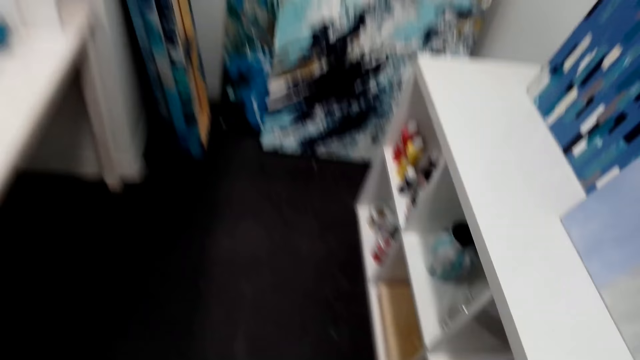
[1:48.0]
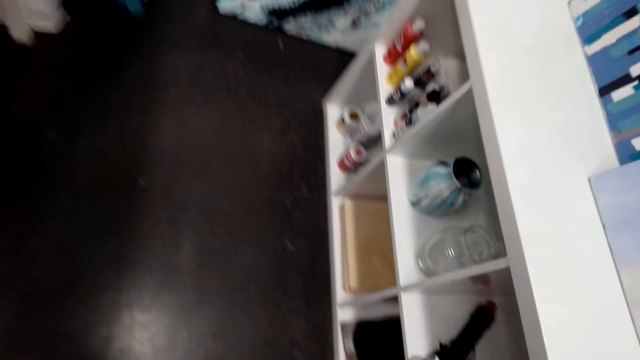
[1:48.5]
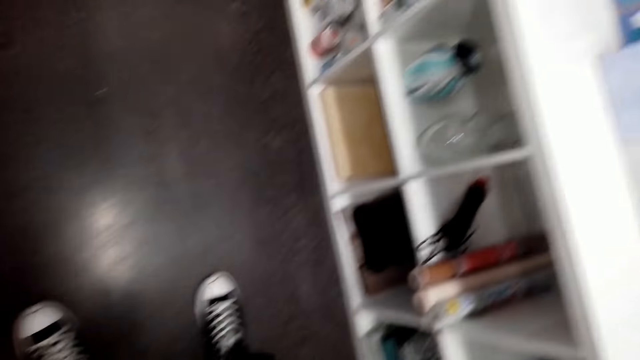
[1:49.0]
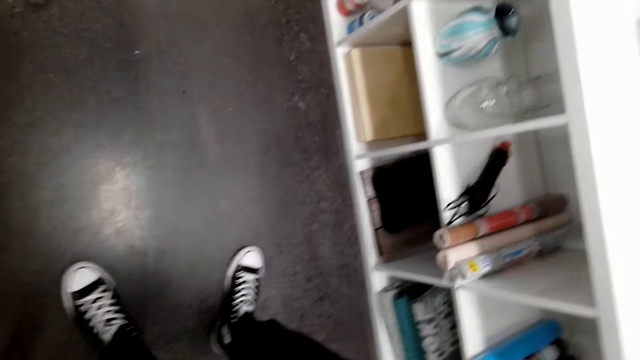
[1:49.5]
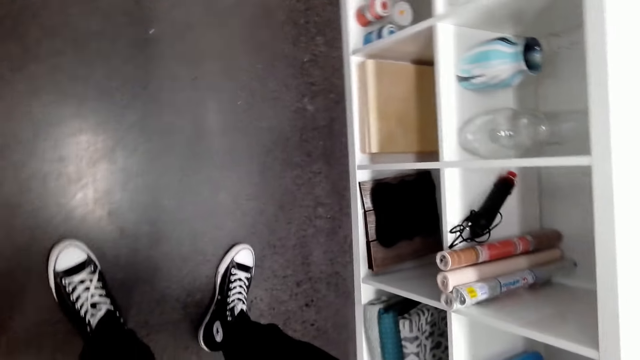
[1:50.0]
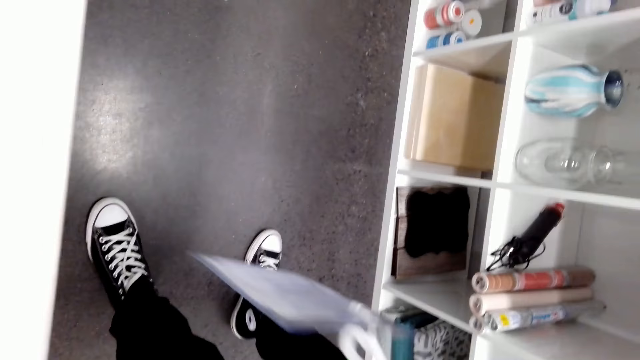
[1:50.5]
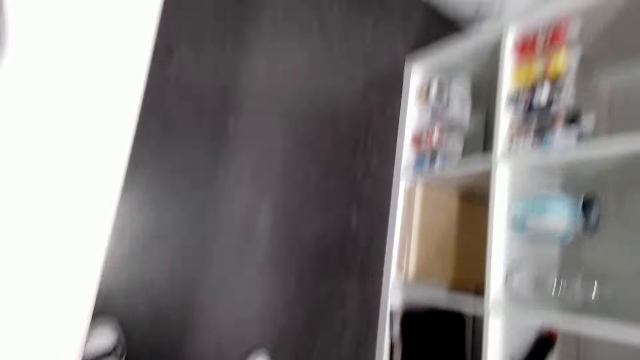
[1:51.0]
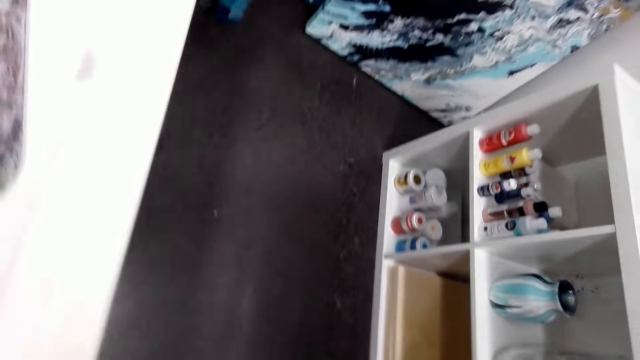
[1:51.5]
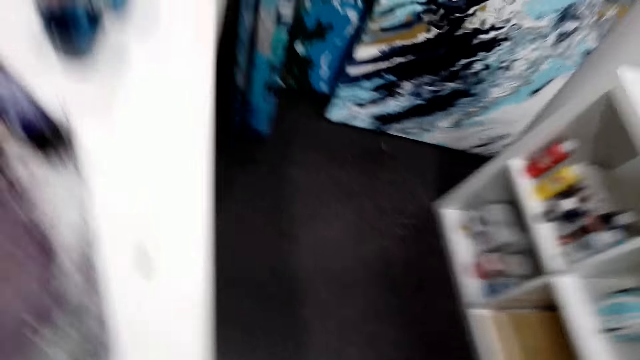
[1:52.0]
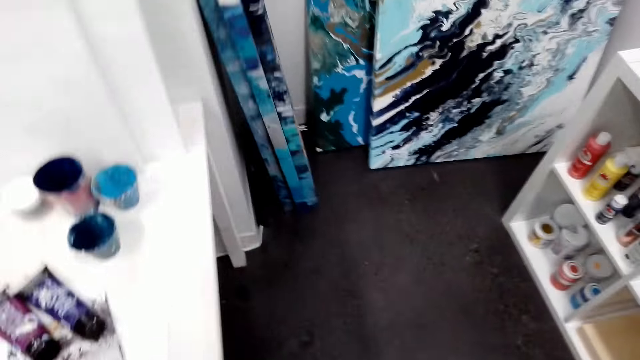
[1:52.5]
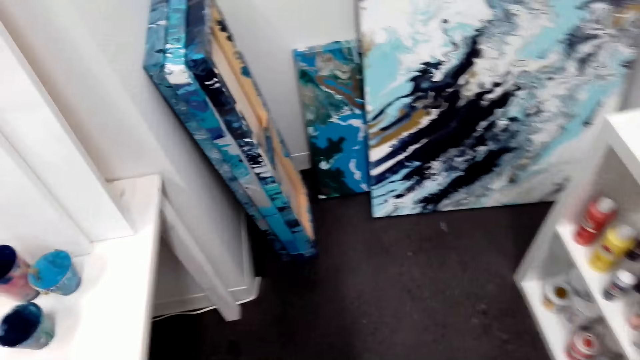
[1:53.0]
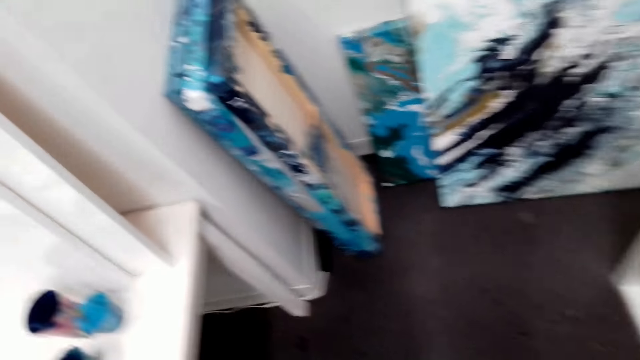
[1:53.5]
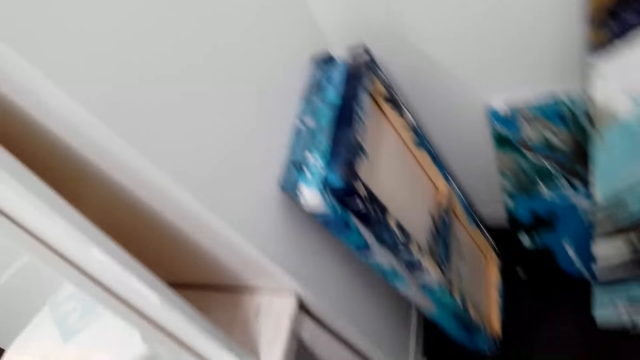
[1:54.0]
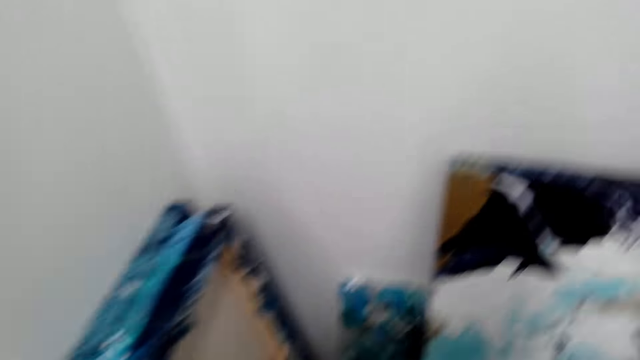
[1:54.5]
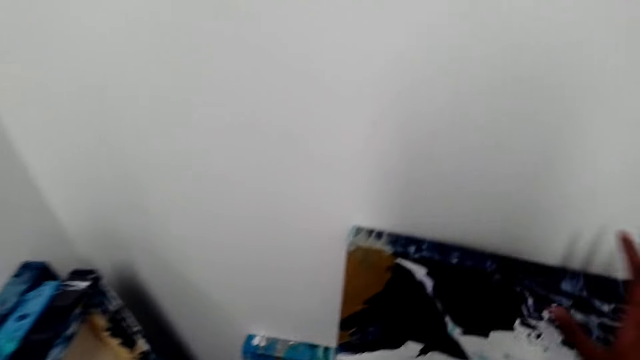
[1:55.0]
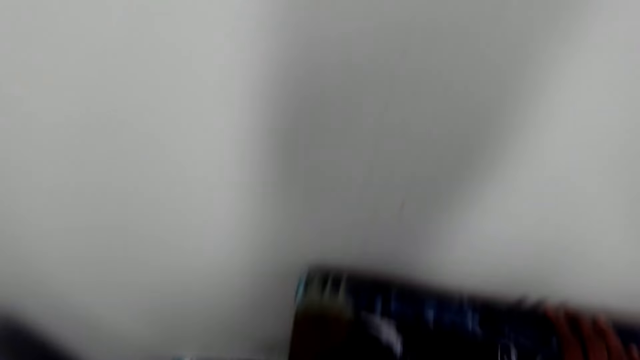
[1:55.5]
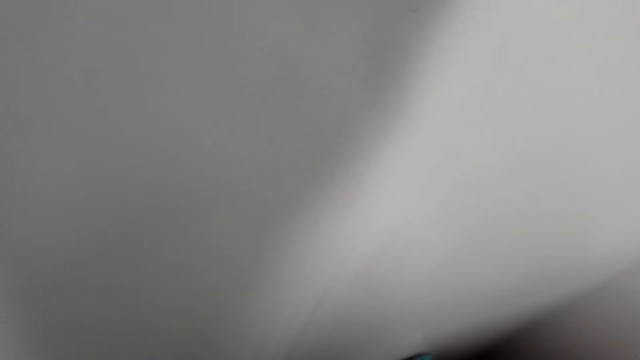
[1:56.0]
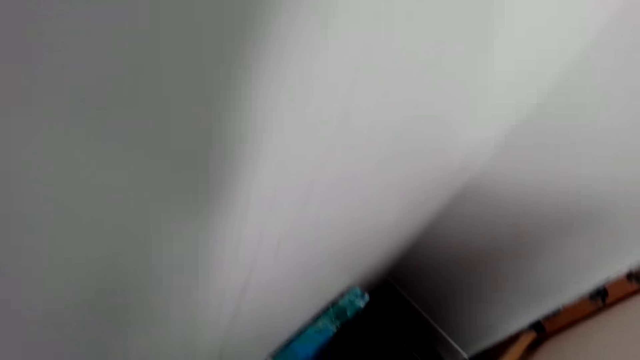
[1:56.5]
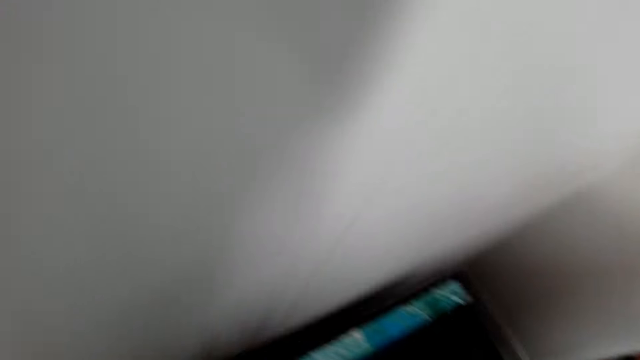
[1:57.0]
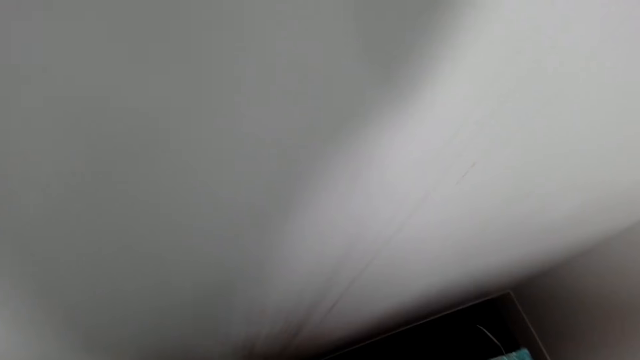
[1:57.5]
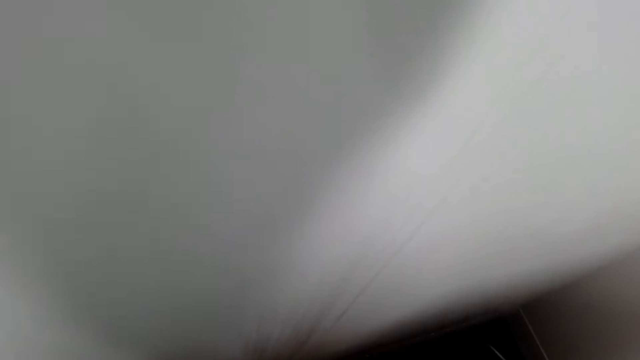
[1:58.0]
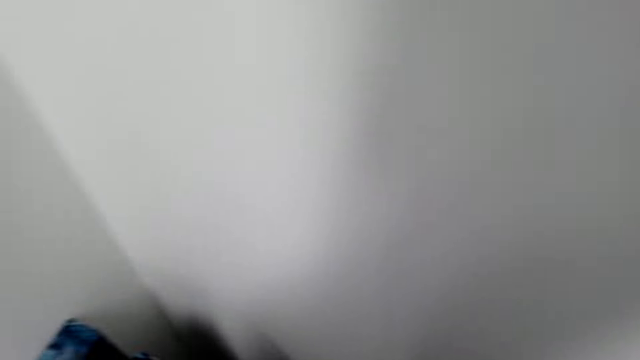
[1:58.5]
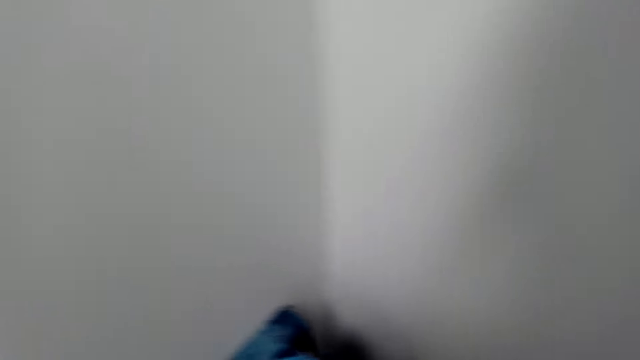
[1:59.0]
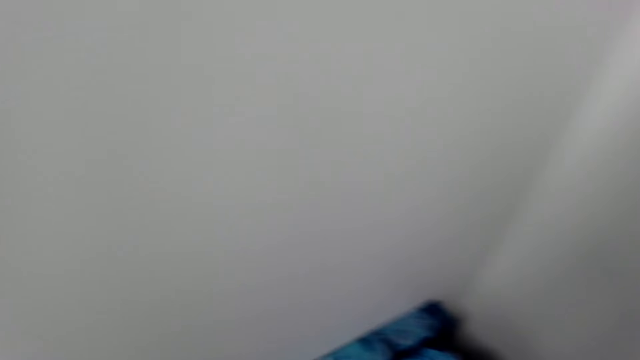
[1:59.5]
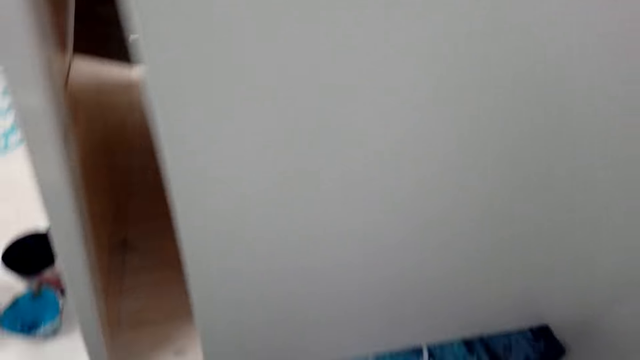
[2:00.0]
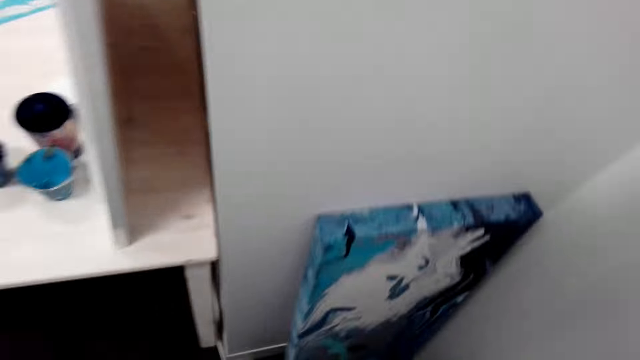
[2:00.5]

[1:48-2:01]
The camera wearer looks in the cabinet. They look around. They walk towards the boards and pull the board. They look down the wall.

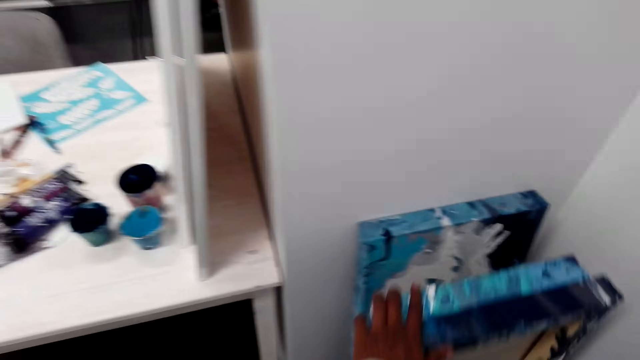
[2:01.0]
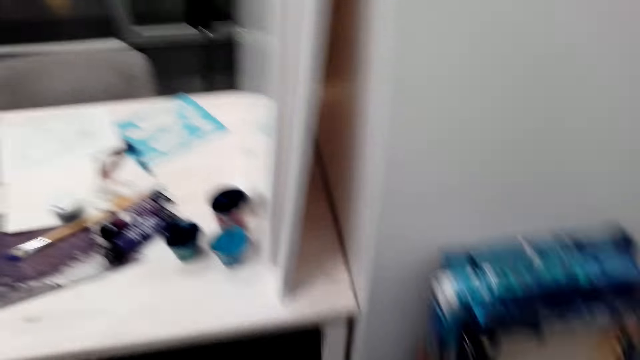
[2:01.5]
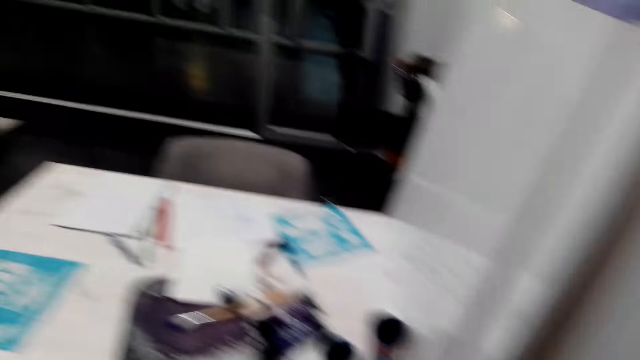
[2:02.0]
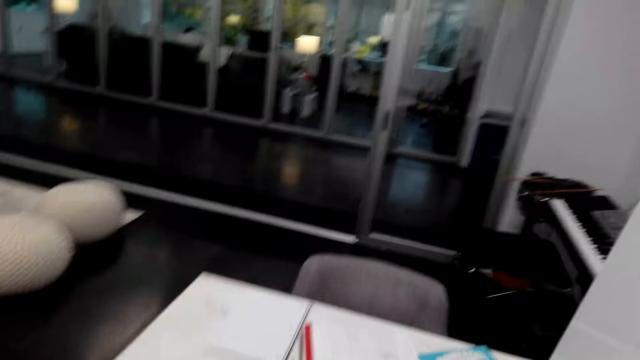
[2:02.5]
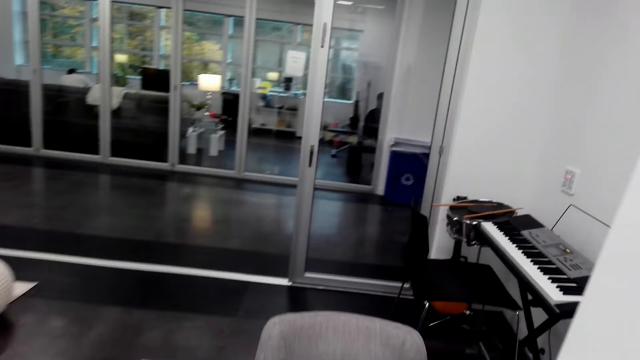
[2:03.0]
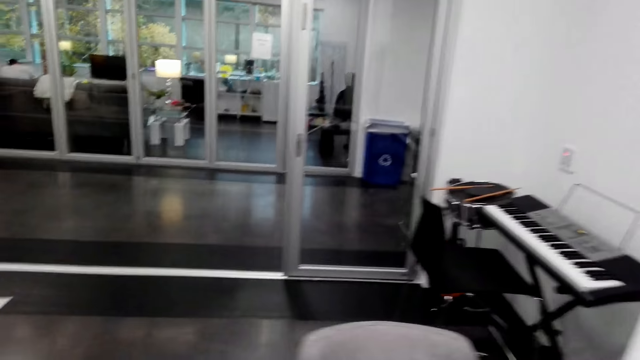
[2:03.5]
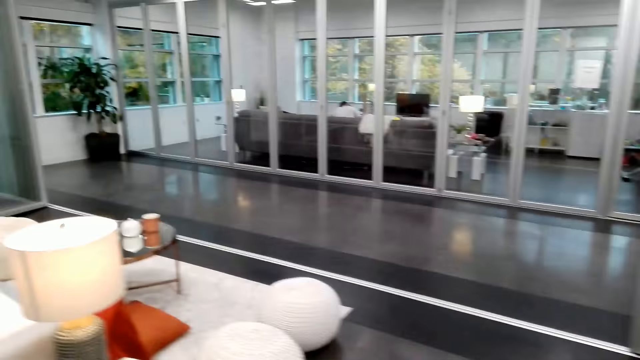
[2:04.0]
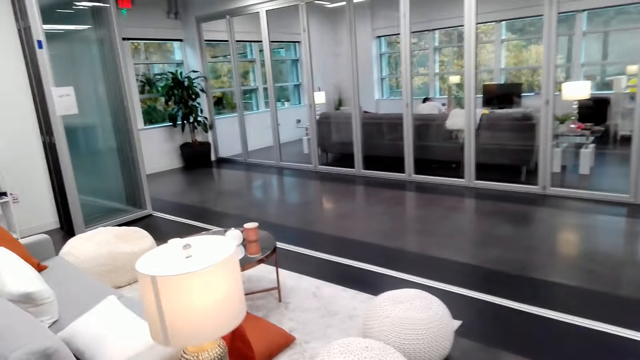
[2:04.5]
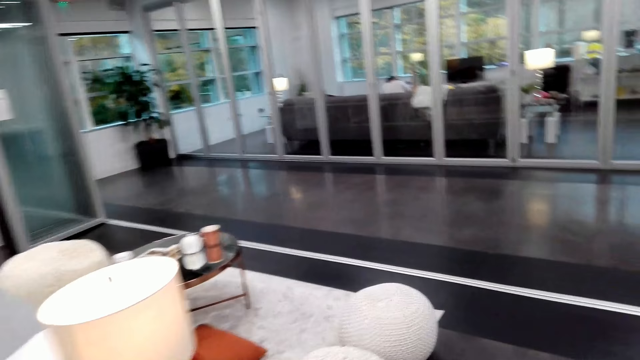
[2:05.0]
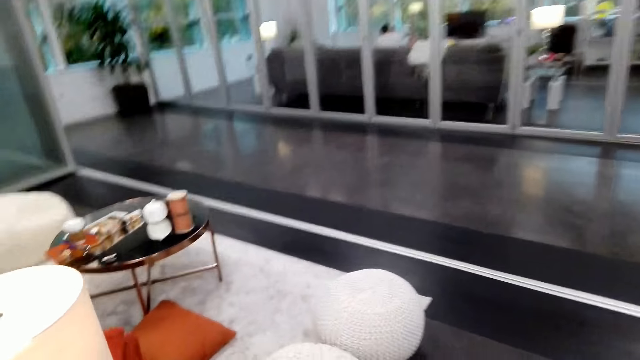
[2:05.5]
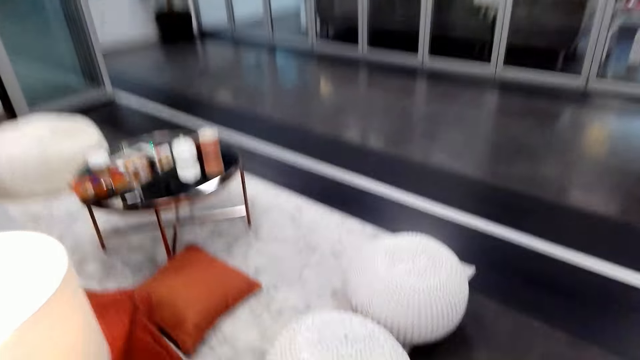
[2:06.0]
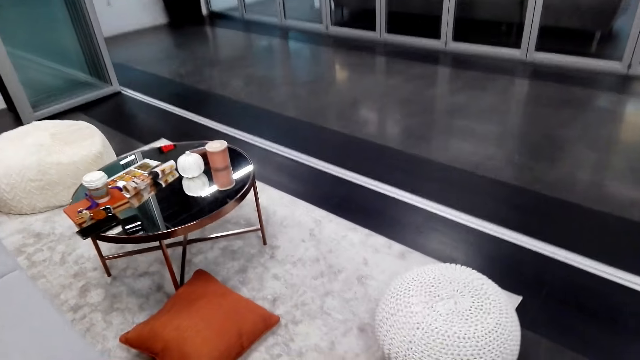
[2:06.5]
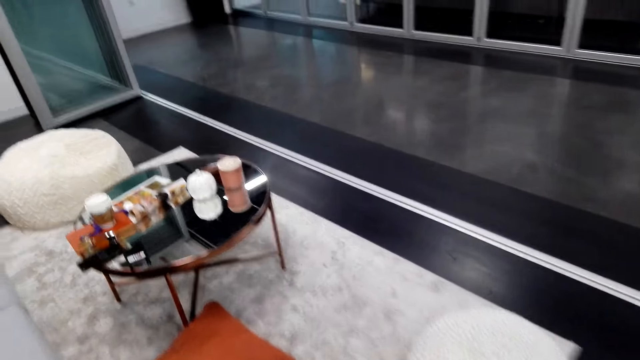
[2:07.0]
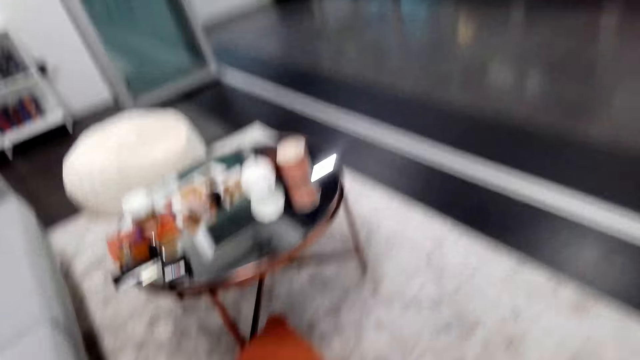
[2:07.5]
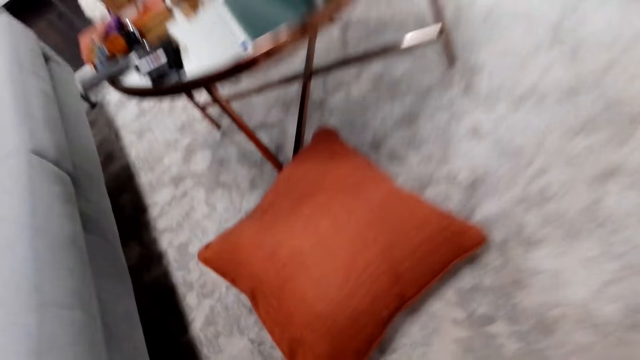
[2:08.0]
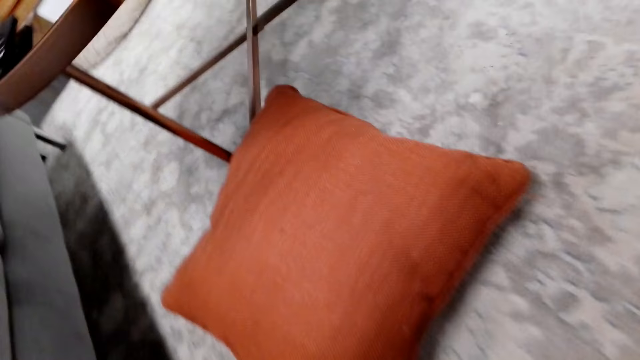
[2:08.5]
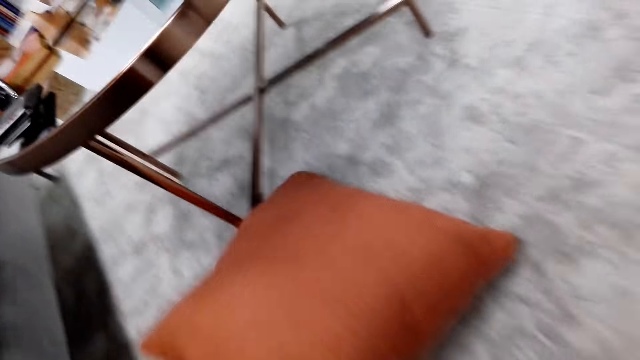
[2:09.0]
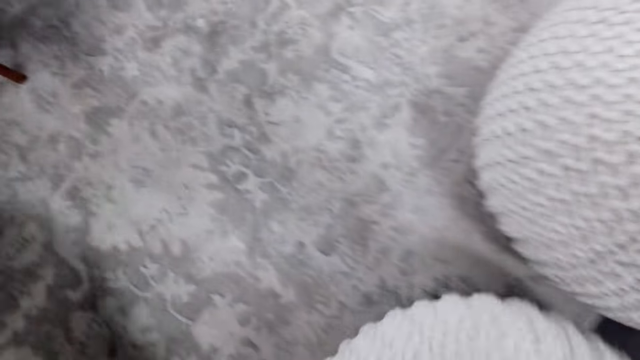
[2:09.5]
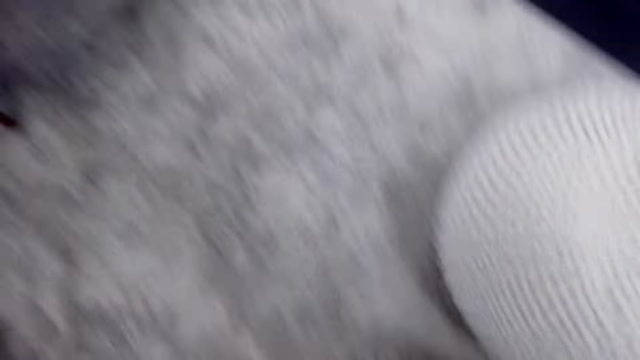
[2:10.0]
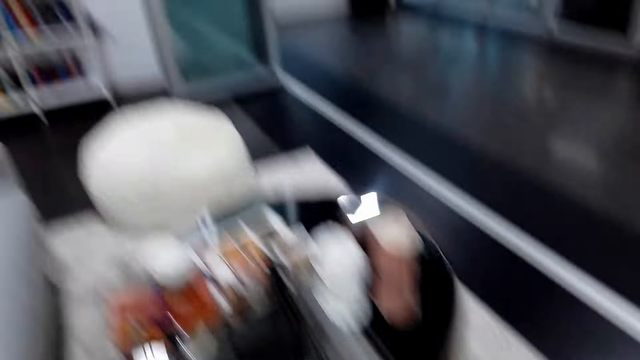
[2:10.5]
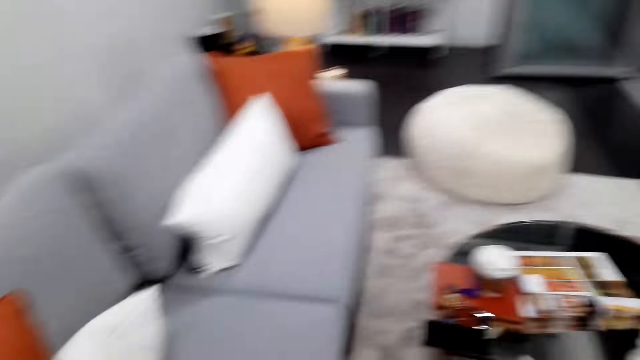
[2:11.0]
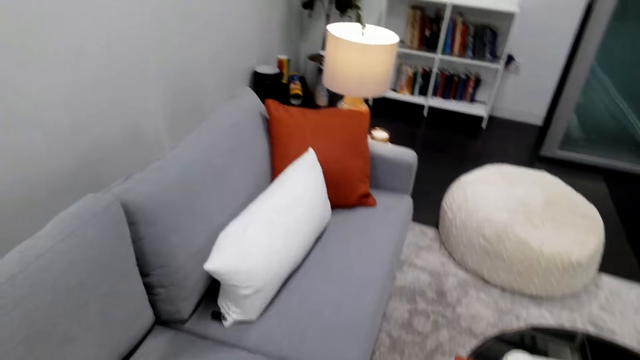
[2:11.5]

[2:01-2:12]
The camera wearer pulls the board. They look around. They walk towards the sofa and pick up a pillow.
